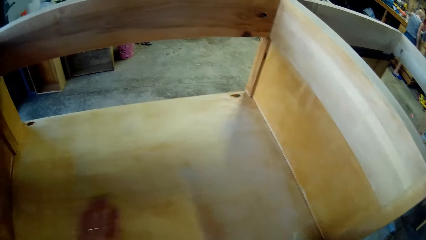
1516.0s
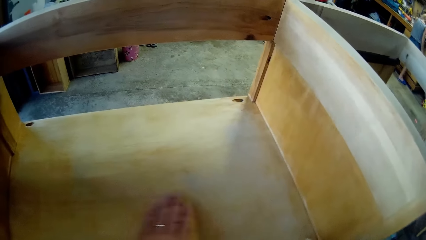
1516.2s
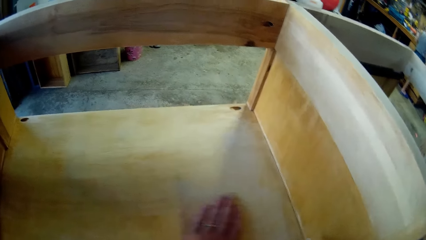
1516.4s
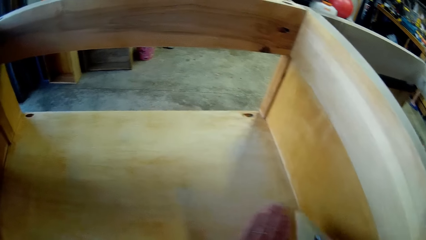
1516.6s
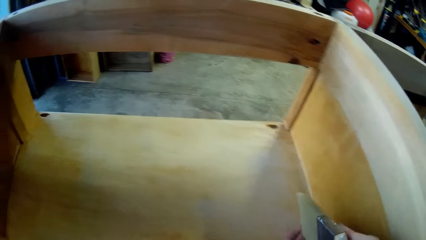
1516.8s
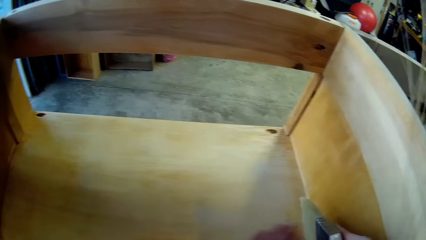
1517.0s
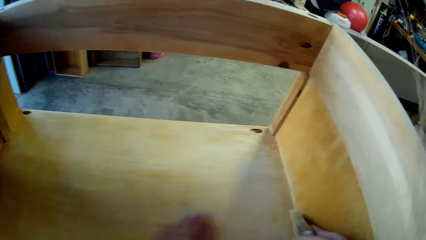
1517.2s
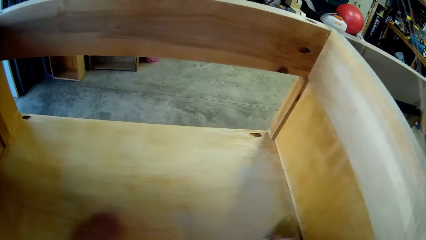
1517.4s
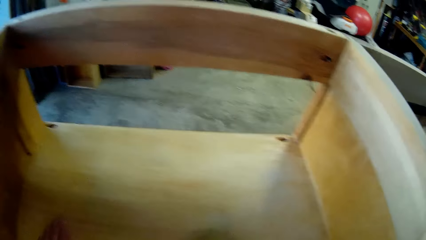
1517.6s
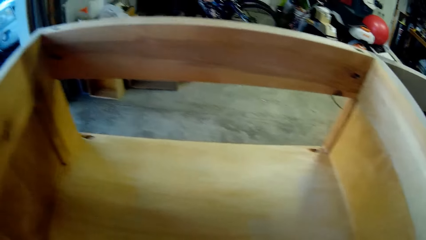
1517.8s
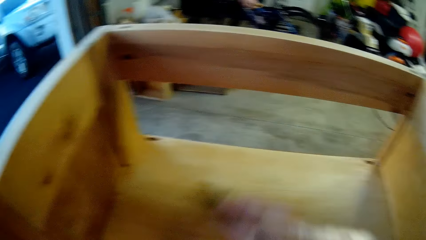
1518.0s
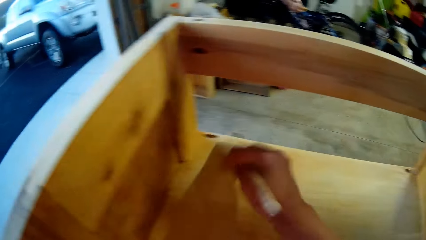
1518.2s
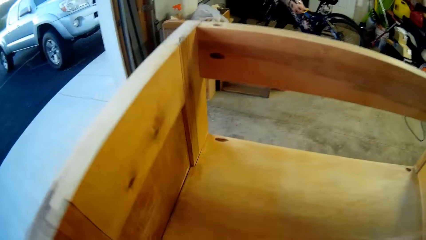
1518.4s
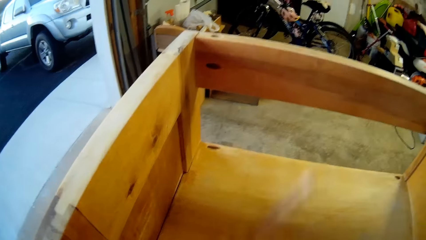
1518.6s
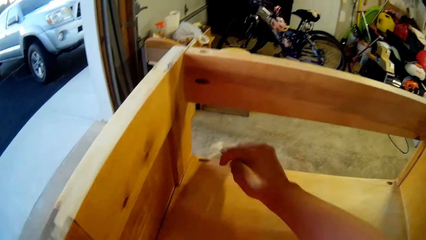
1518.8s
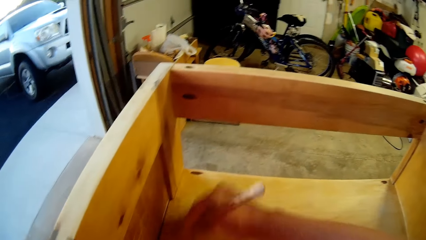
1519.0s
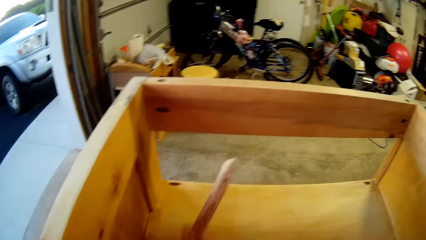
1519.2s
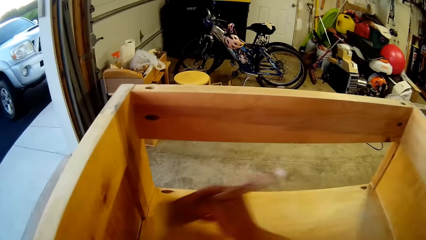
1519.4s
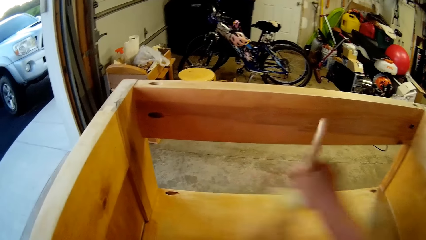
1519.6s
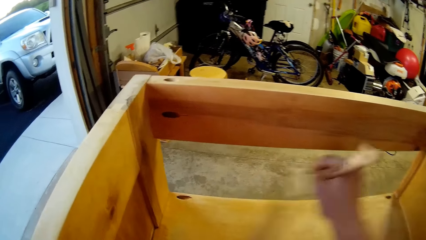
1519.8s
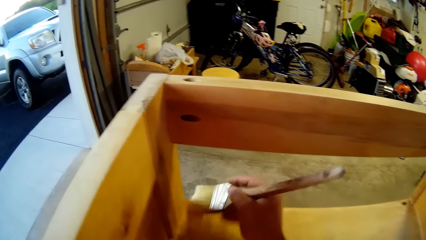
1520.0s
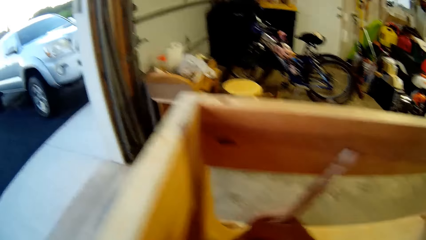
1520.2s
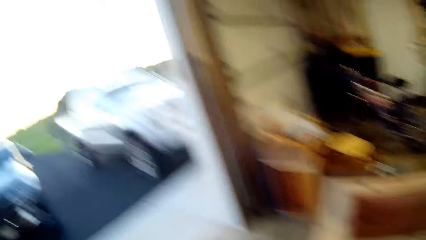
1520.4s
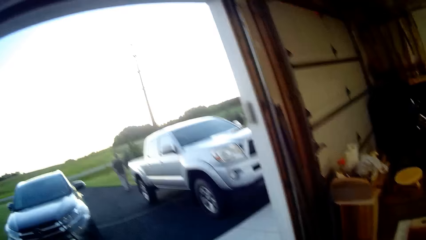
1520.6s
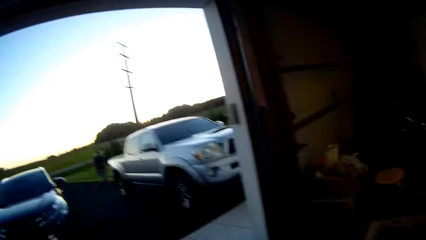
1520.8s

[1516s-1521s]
The camera wearer brushes a wood with a brush.

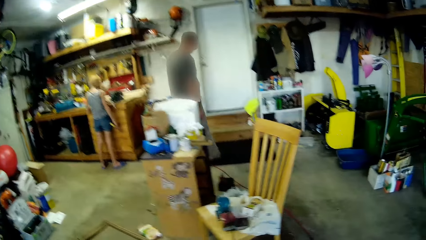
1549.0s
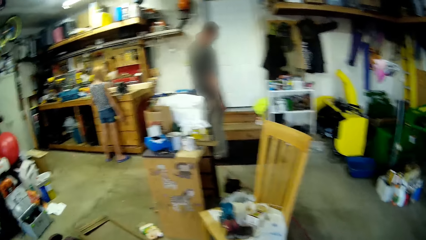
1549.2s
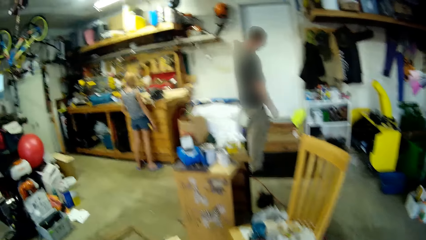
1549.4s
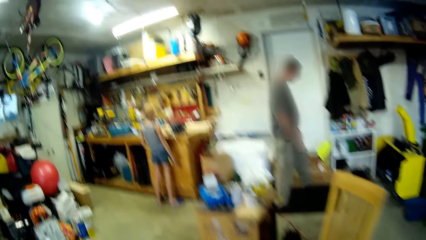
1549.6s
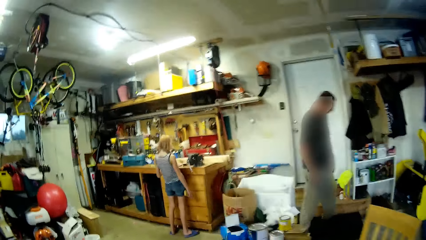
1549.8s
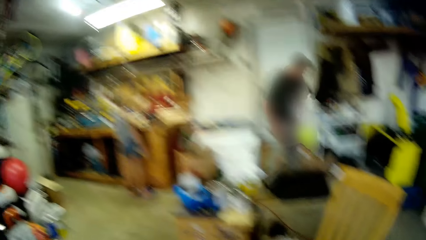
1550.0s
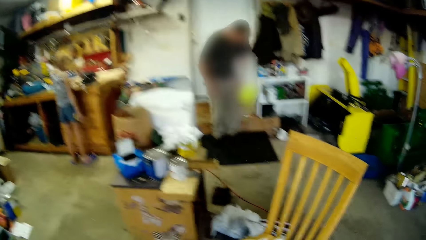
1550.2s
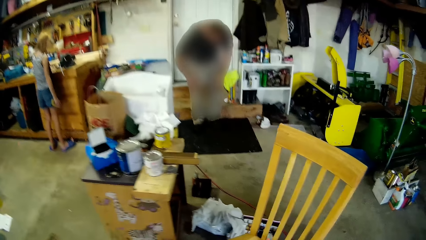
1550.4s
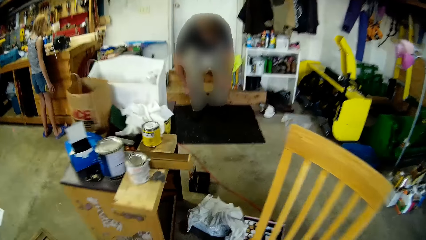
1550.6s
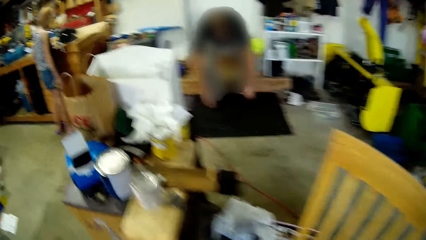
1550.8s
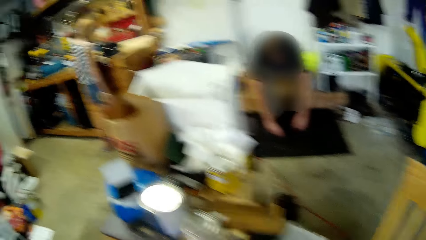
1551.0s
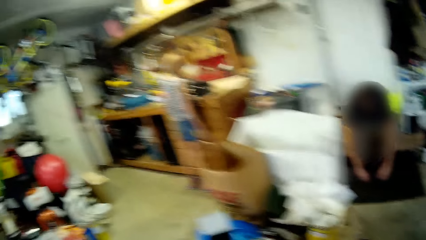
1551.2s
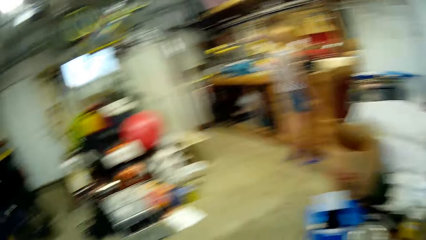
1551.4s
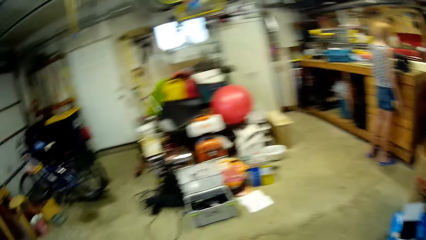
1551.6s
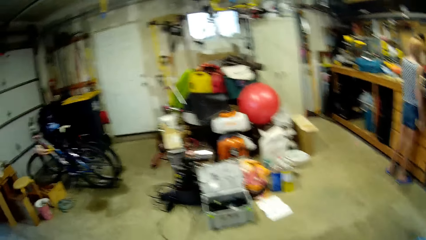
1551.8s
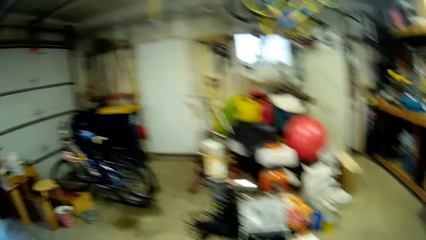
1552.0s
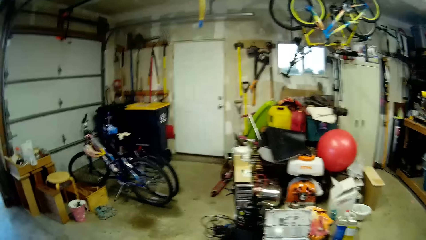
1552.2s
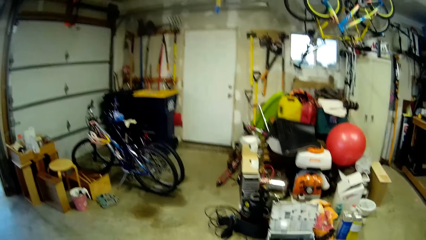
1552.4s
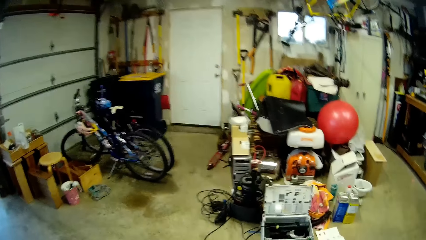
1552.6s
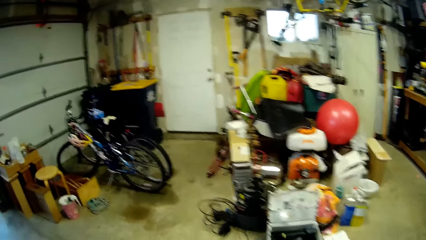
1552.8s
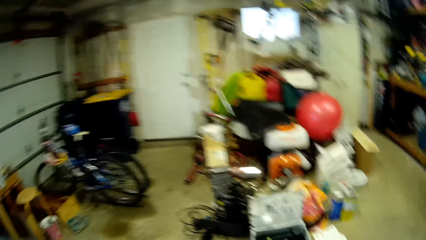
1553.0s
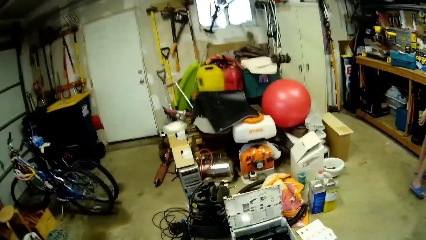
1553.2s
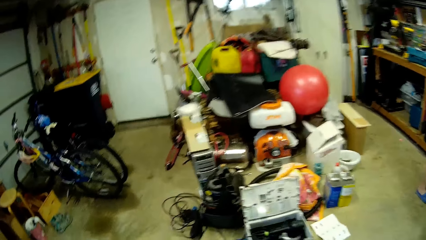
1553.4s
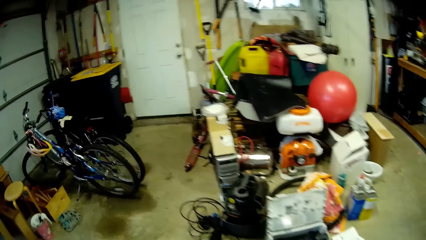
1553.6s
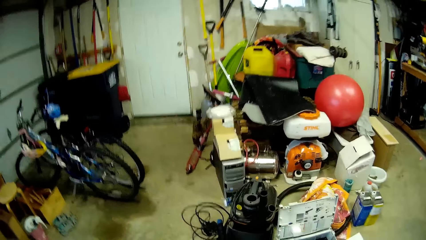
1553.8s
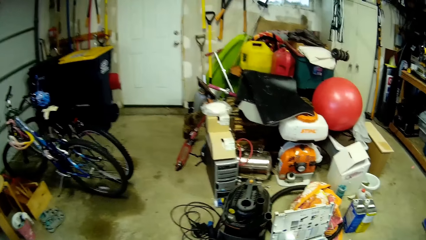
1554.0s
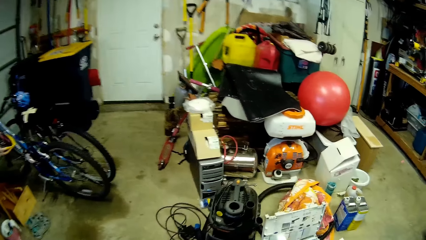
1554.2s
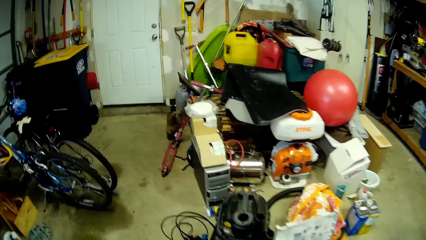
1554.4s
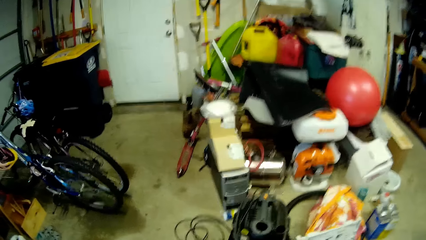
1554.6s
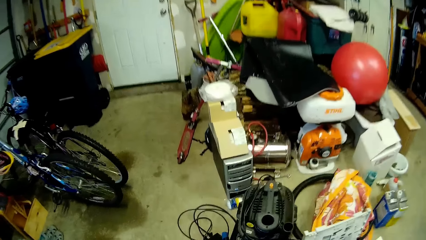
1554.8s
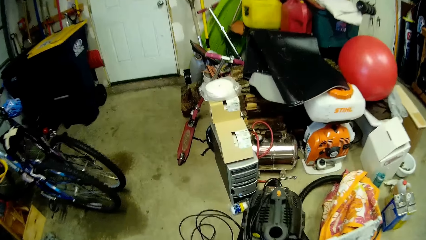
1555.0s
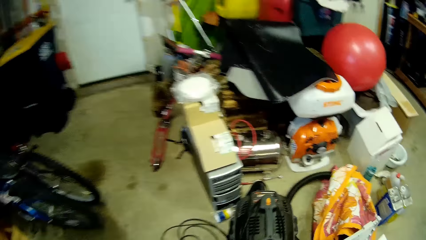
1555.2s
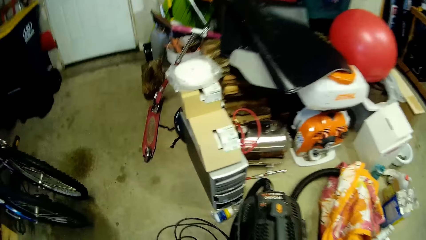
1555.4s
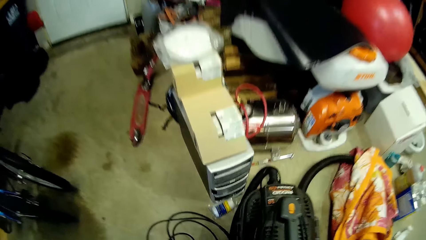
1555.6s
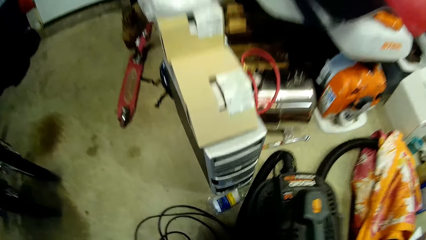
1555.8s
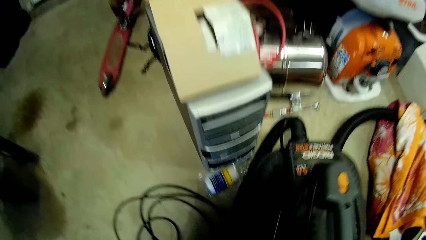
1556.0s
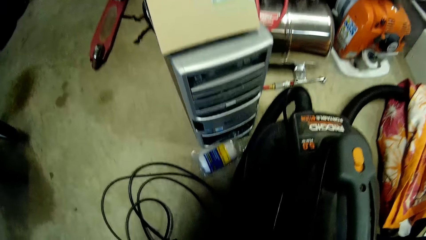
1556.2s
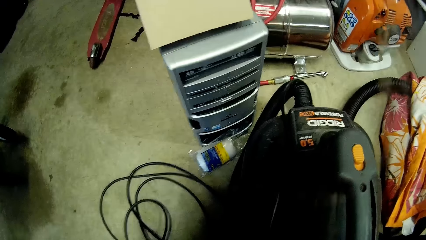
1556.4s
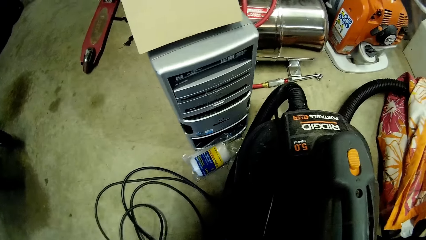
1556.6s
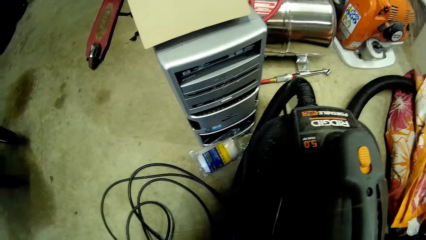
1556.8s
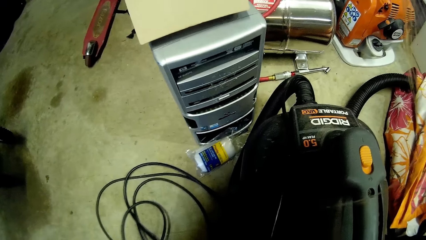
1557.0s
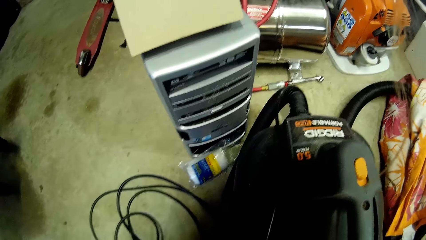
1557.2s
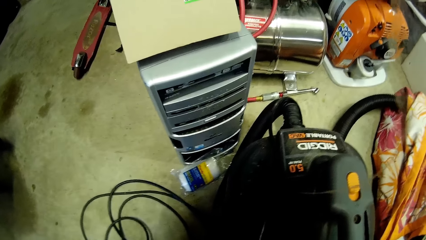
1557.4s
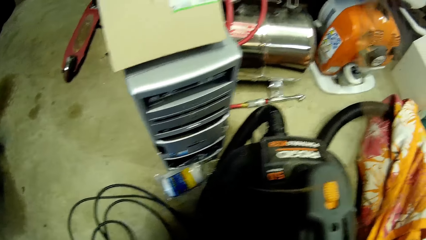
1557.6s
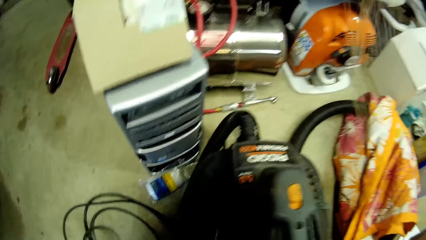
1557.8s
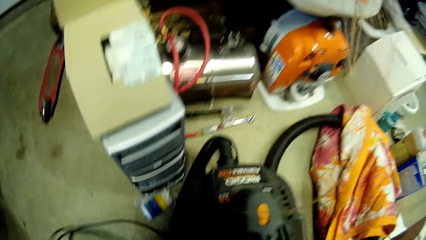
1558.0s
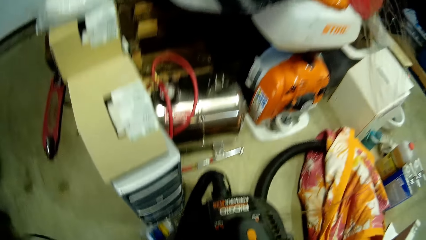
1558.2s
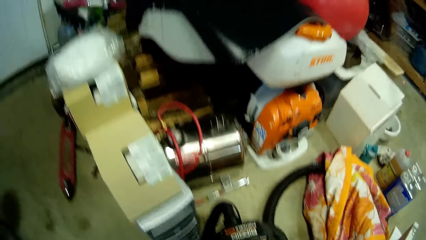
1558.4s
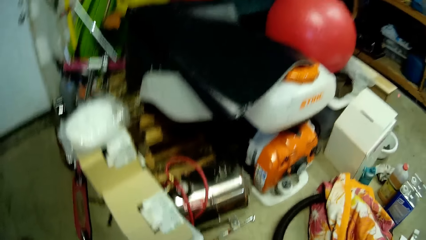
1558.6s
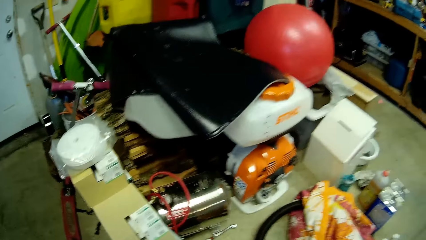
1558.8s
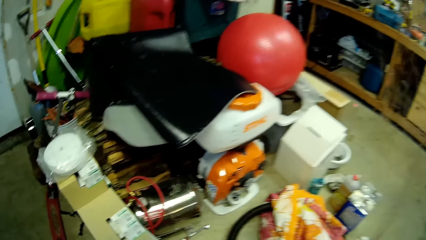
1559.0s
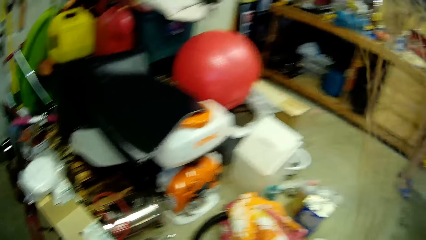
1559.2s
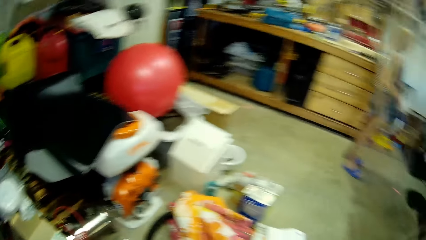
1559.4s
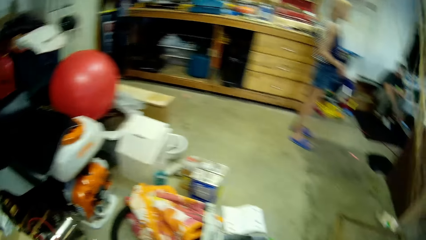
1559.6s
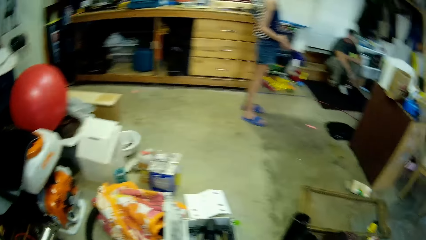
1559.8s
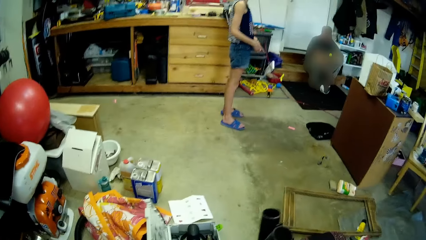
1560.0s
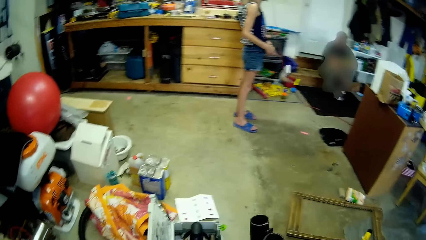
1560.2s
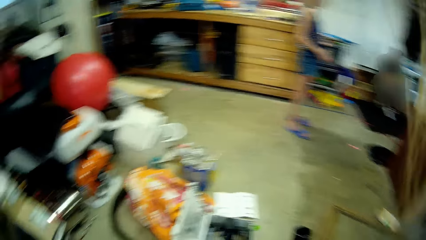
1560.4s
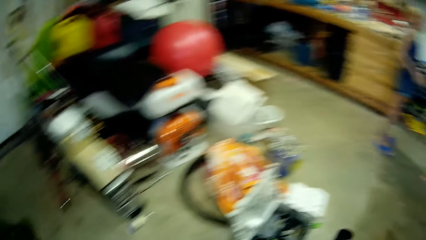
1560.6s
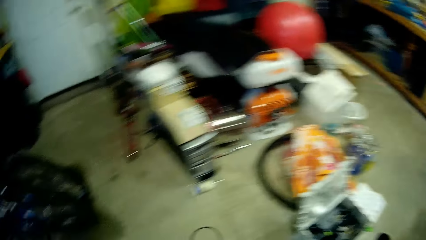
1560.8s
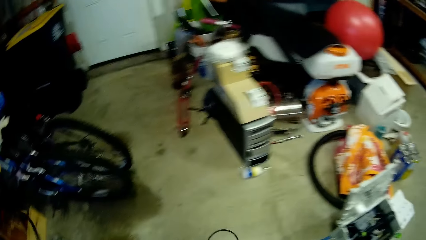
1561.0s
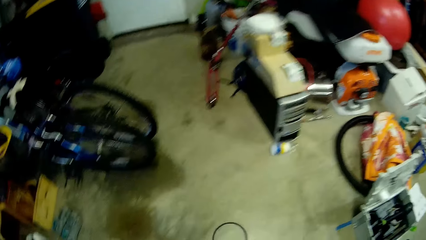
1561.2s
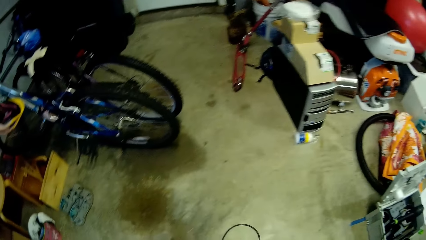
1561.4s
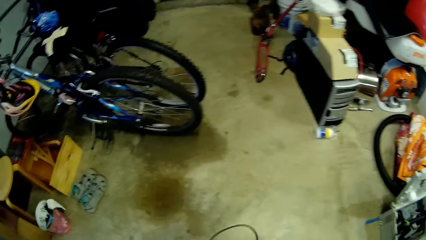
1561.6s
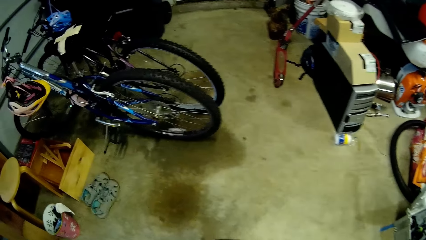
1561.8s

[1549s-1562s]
The camera wearer walks. A man bends down. The camera wearer holds the vacuum cleaner.
